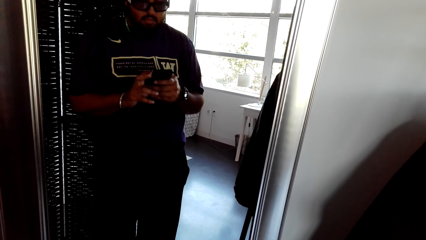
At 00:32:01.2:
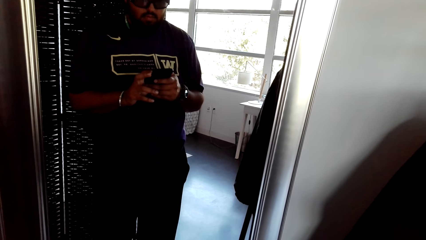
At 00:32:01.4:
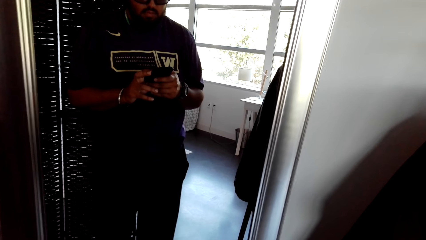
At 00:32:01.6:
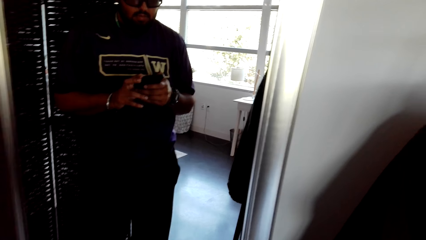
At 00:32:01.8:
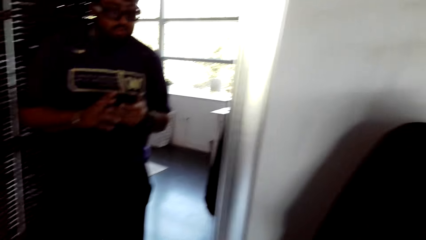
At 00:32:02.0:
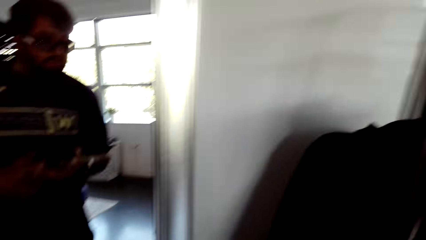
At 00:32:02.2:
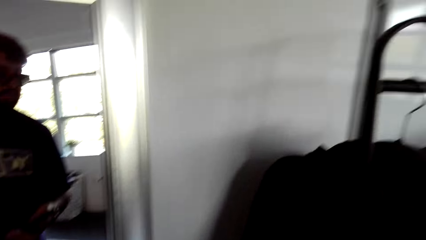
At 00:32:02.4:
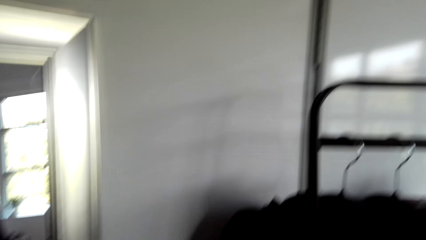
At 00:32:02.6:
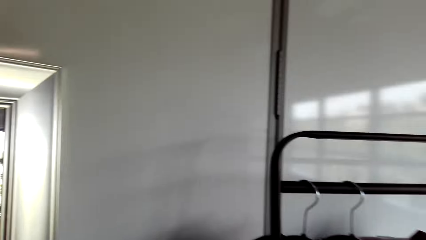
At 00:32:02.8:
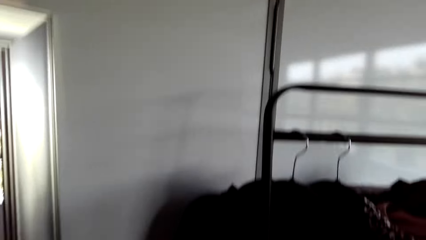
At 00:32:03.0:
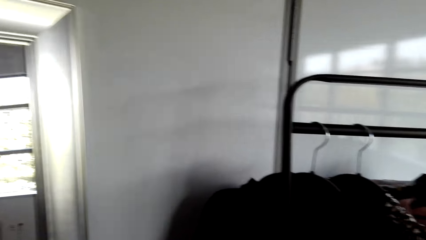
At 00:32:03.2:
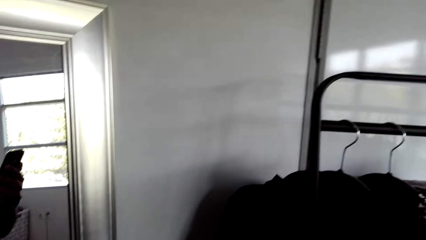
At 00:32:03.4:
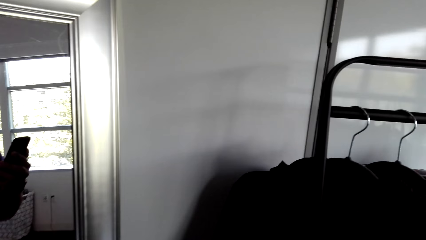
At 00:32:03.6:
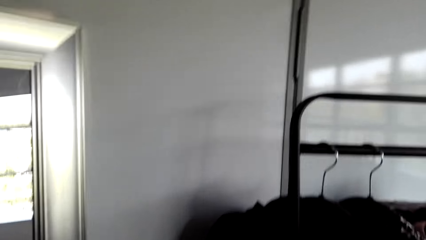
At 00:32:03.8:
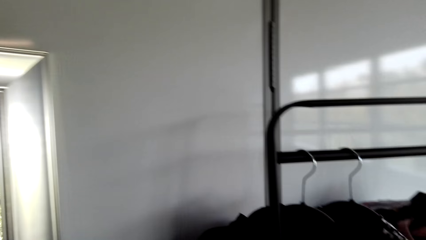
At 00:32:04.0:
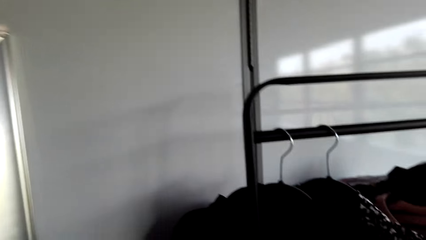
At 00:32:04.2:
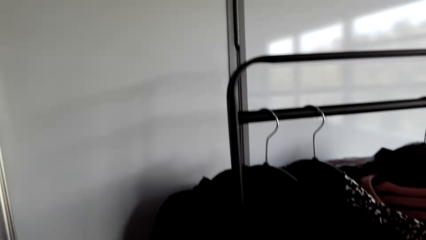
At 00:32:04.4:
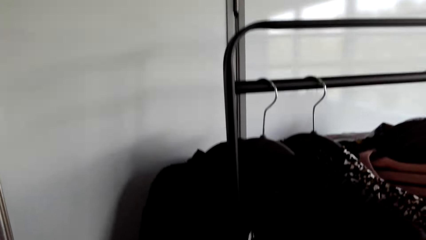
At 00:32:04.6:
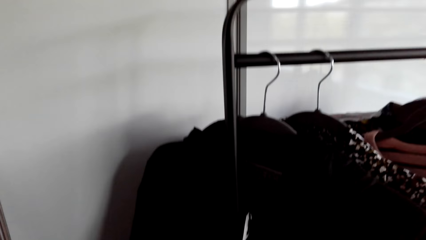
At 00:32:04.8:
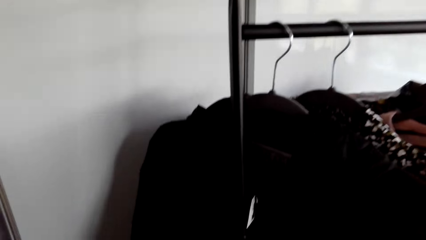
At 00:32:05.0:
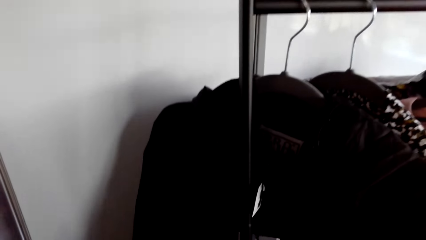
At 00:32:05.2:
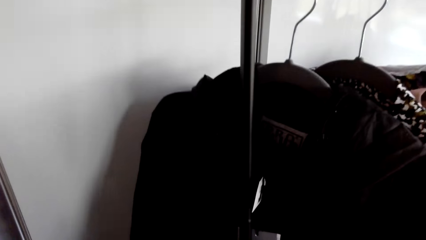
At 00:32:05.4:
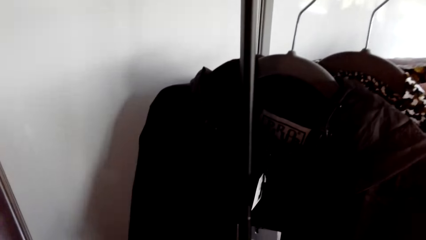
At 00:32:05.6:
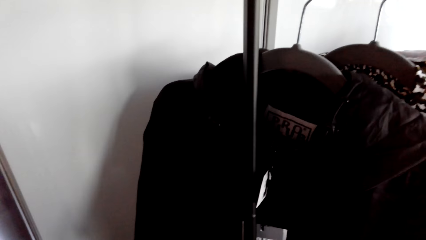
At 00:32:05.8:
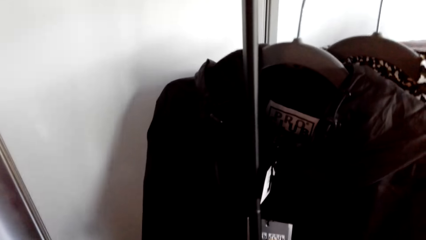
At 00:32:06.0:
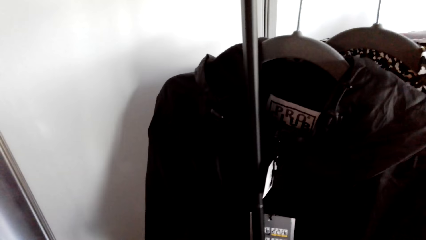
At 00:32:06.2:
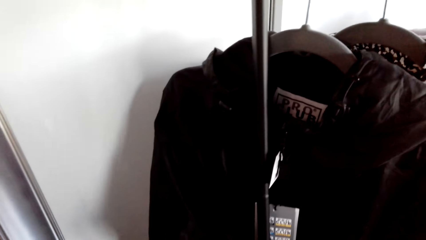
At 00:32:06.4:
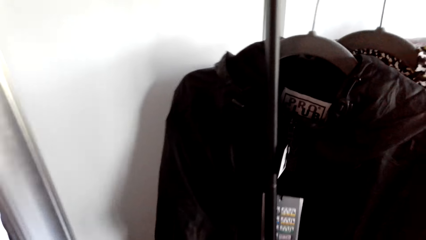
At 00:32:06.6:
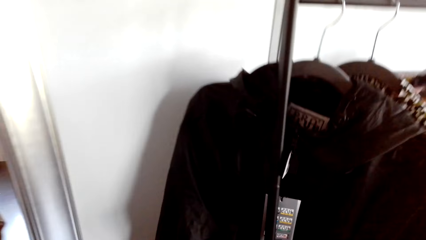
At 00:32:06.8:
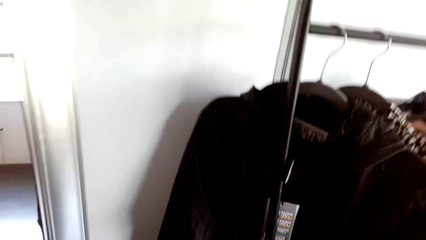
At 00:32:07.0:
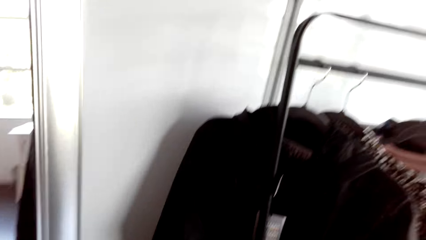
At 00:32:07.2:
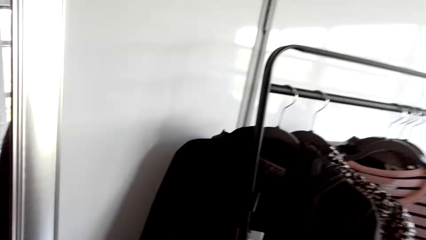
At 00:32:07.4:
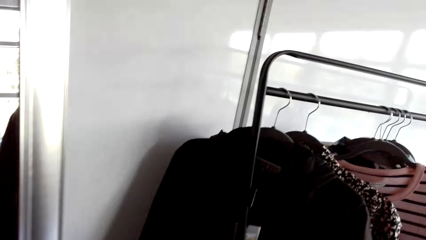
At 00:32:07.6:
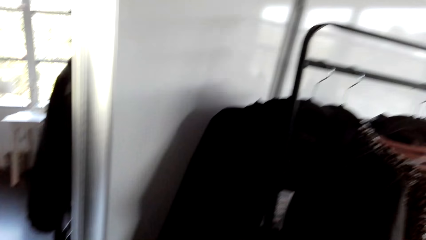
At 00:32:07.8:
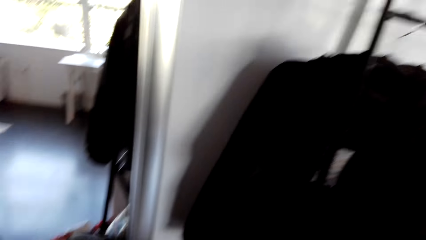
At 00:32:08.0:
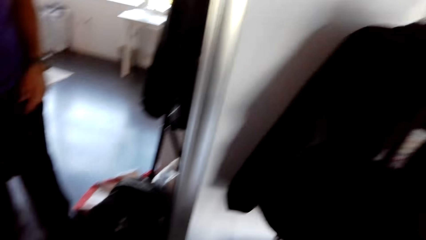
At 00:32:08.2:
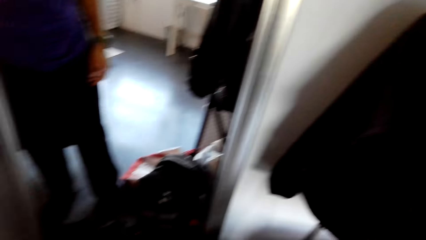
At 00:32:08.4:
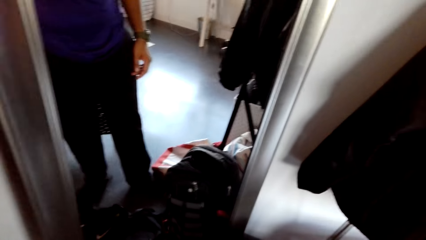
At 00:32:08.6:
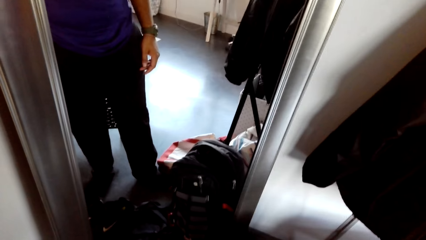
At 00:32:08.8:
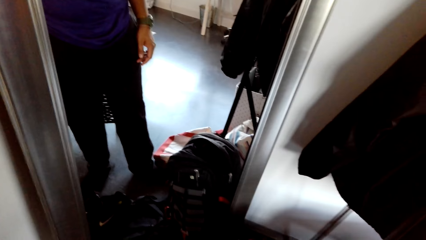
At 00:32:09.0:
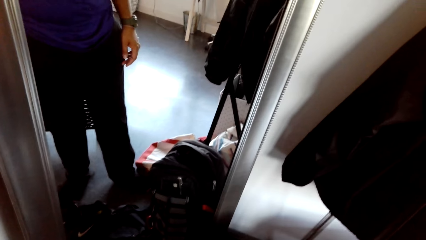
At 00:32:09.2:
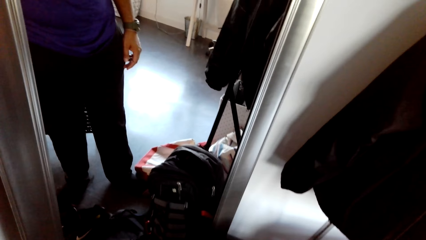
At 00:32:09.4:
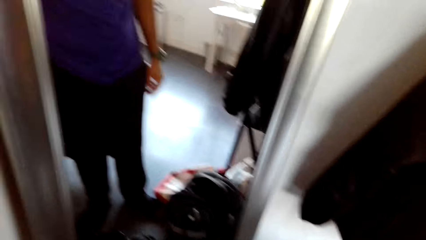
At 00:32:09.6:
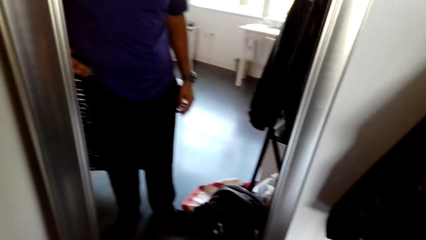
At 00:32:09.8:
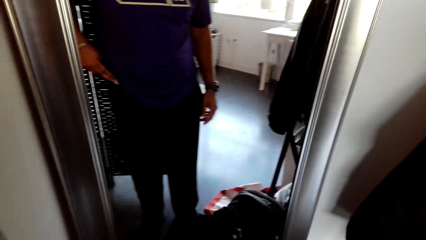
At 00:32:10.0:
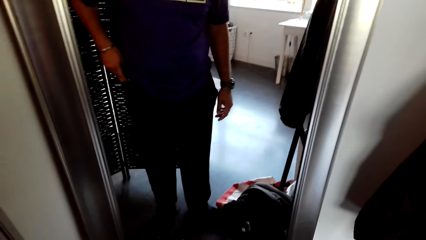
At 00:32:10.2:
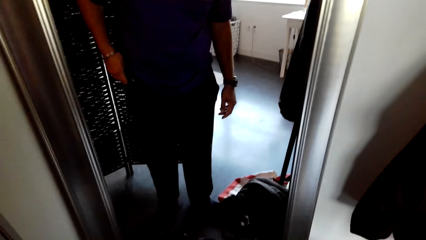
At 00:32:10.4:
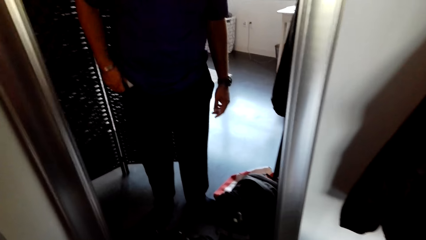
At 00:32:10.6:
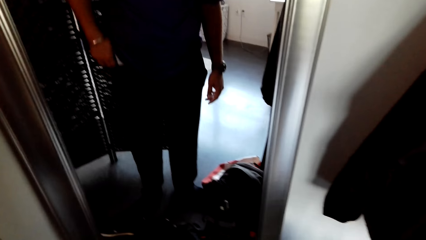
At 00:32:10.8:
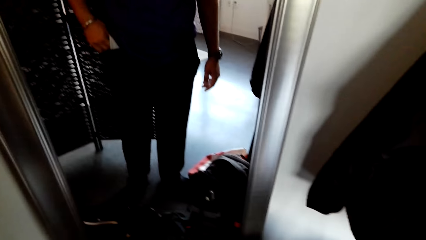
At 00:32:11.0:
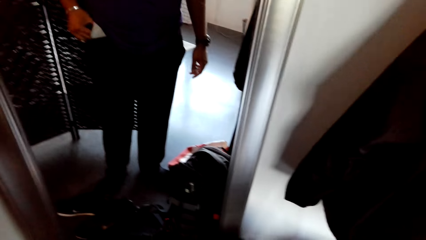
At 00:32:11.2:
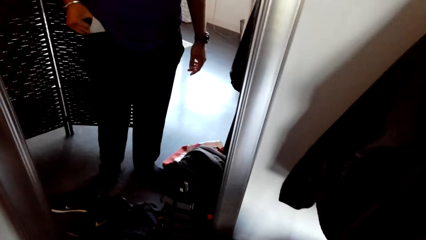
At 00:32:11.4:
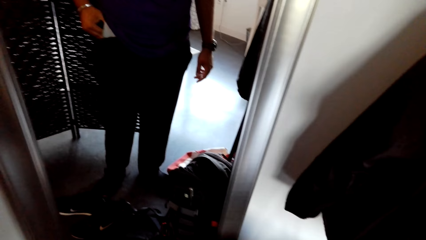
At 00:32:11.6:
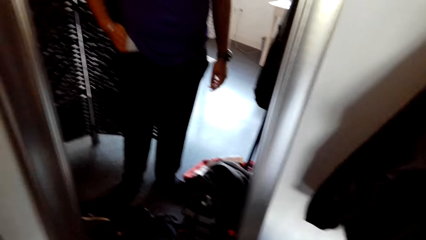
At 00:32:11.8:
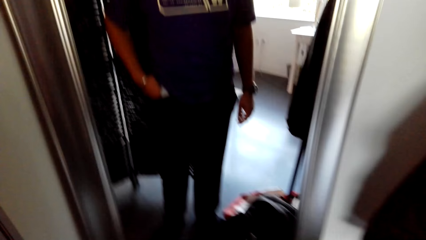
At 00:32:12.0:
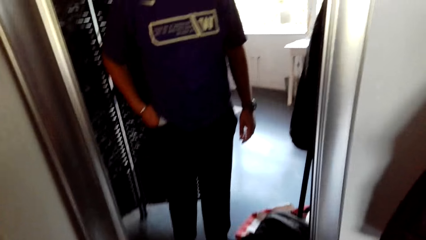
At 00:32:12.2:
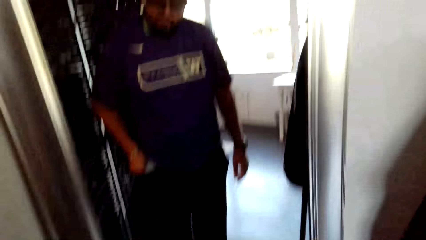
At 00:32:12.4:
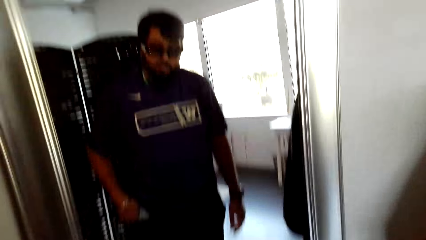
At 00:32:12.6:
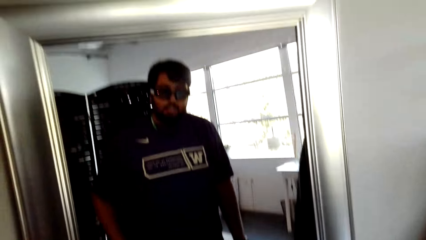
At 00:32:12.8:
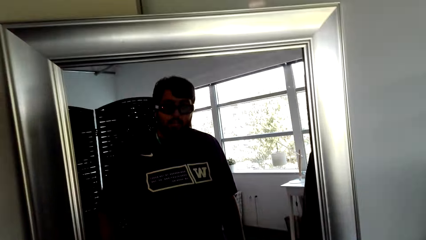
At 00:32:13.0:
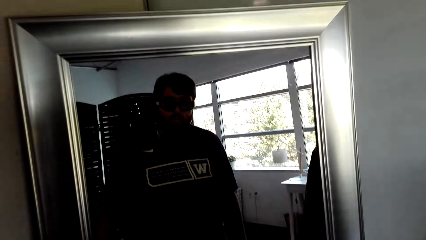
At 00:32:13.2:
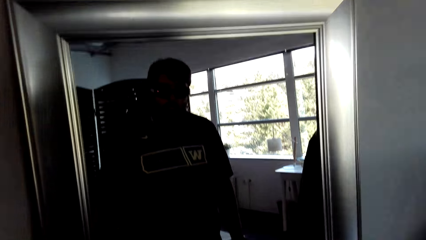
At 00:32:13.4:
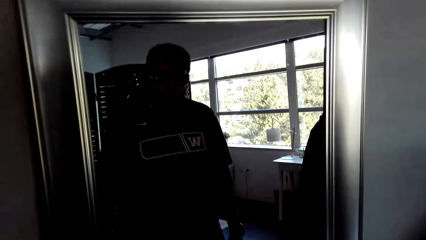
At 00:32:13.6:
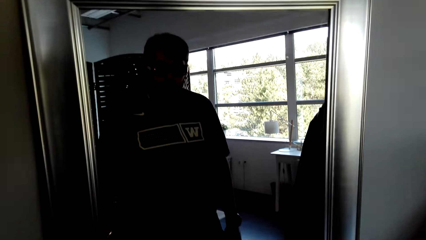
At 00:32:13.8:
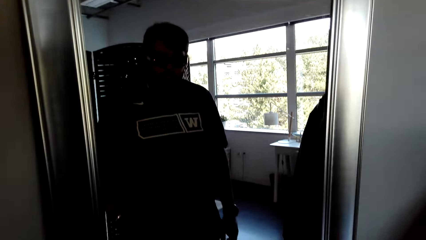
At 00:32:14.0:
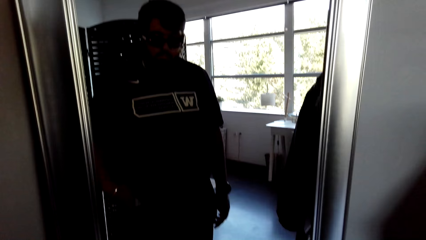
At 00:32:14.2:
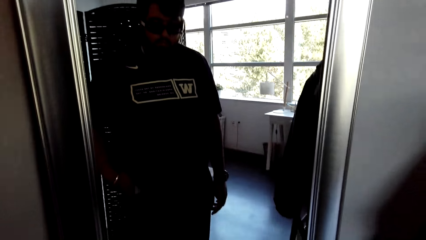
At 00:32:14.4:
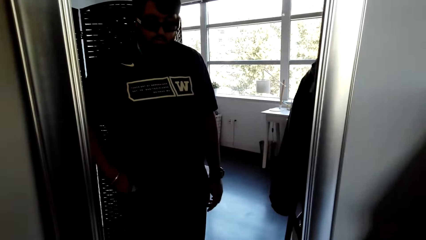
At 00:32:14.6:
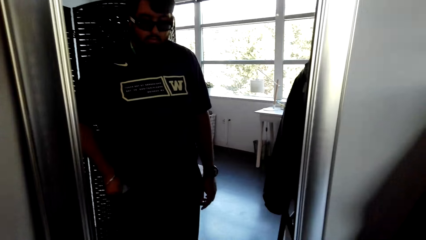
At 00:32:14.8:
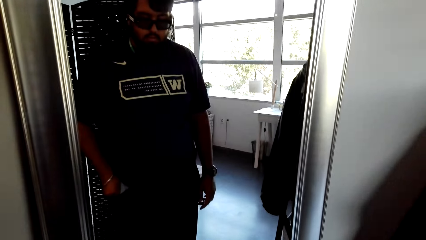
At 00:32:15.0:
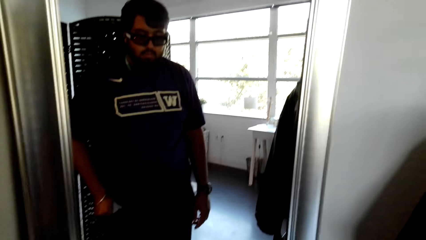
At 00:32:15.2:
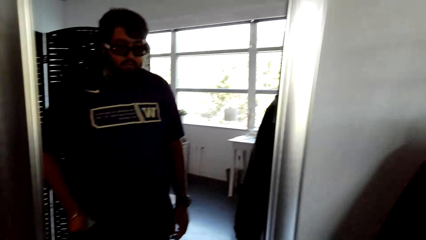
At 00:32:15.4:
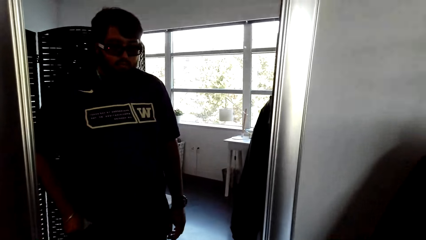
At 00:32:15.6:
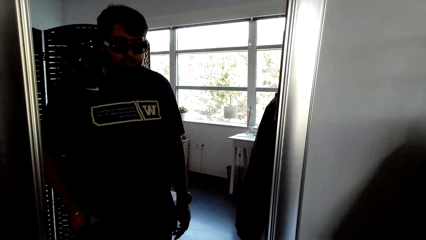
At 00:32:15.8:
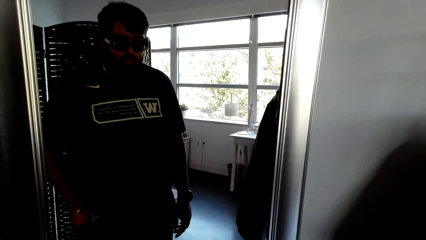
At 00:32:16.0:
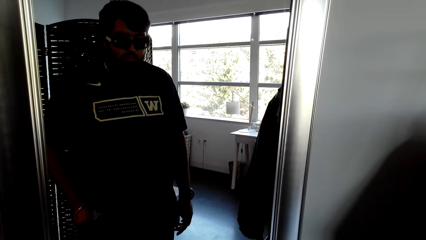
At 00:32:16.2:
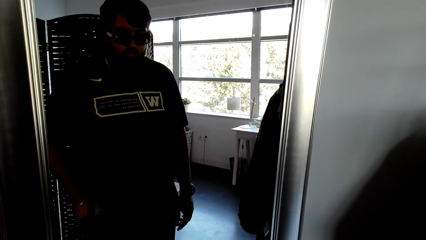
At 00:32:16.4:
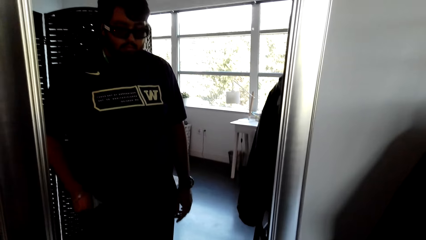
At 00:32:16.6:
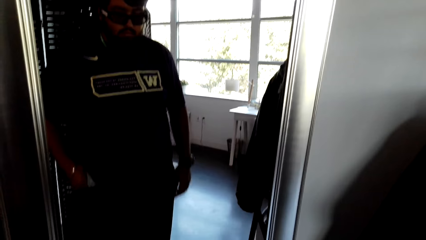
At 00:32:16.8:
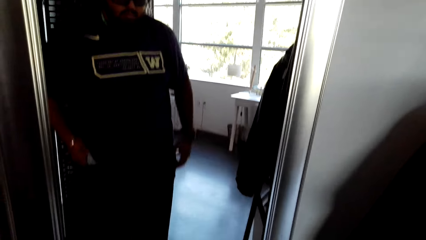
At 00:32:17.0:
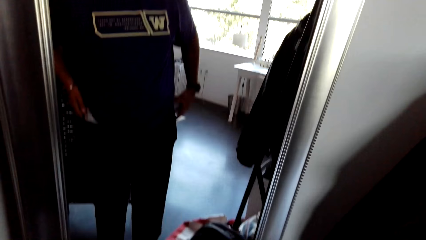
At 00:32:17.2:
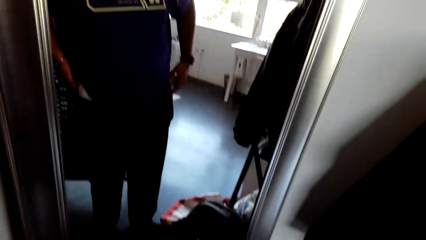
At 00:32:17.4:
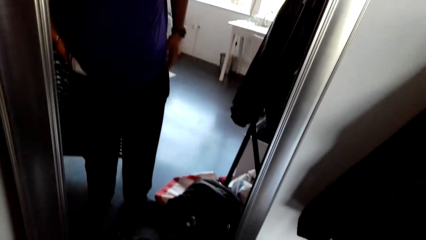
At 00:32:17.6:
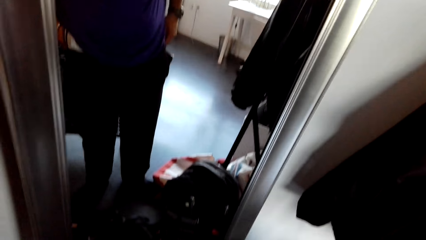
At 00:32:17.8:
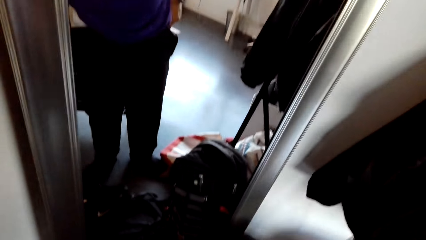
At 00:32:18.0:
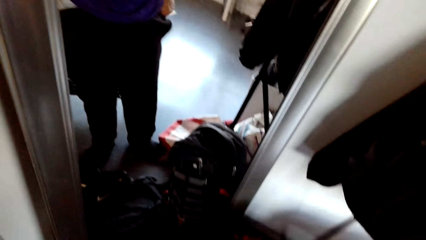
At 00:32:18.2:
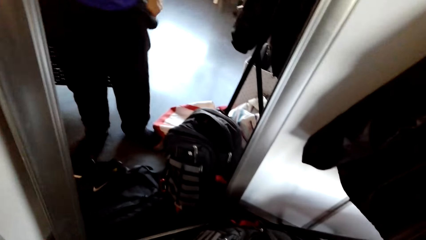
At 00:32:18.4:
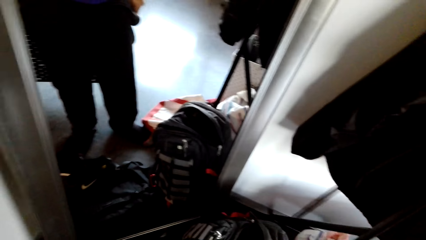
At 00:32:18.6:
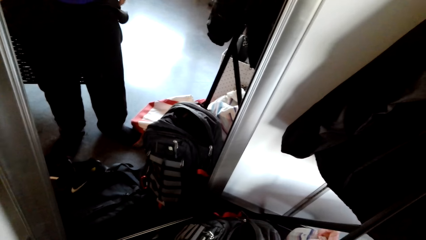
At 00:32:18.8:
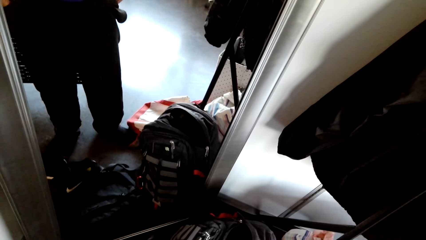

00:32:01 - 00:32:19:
The camera wearer moves around the room. He hangs the coat. He puts the hand in the pocket. He removes the phone from his pocket. He puts the phone back in his pocket.
